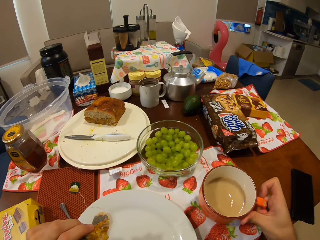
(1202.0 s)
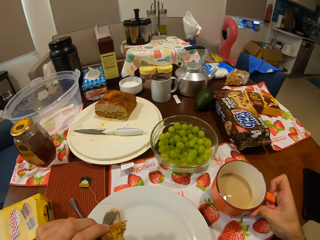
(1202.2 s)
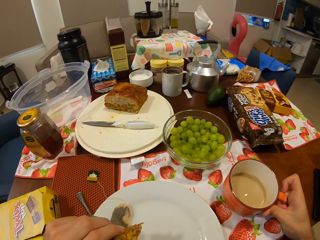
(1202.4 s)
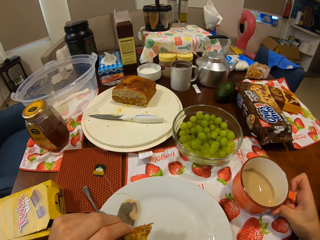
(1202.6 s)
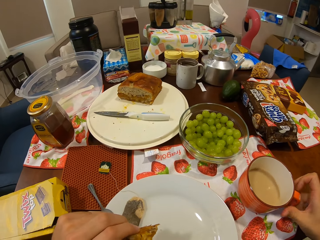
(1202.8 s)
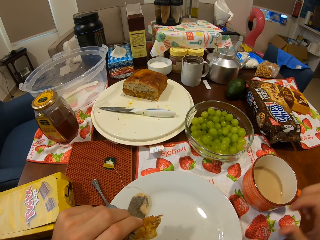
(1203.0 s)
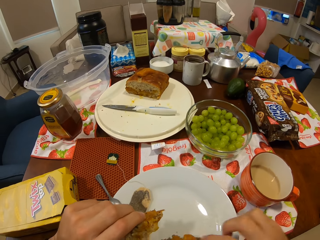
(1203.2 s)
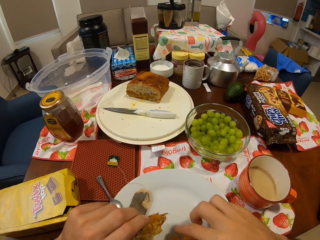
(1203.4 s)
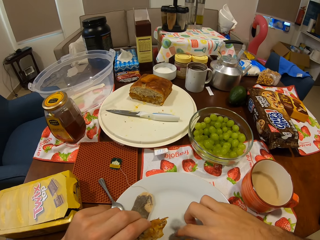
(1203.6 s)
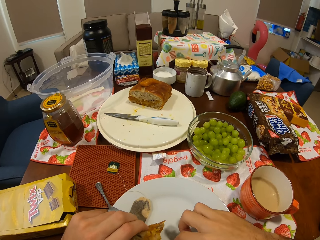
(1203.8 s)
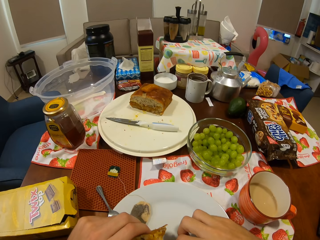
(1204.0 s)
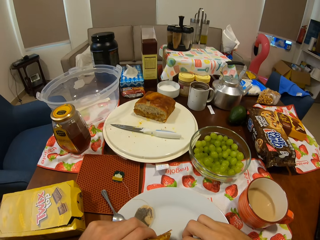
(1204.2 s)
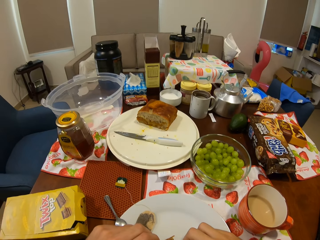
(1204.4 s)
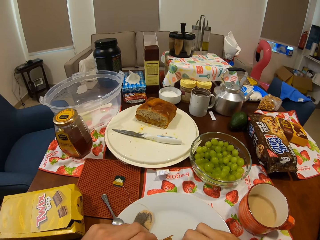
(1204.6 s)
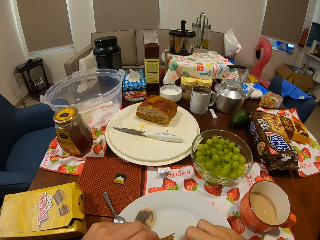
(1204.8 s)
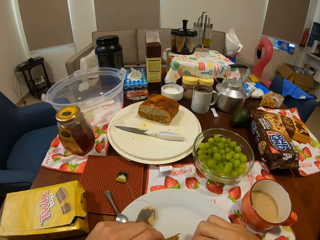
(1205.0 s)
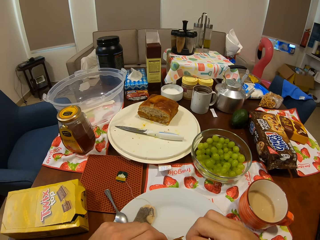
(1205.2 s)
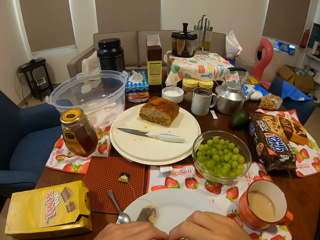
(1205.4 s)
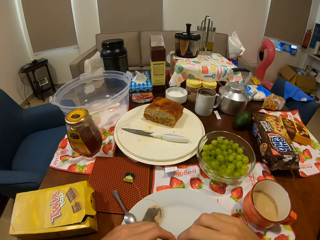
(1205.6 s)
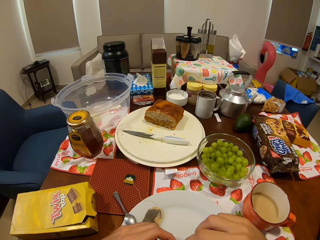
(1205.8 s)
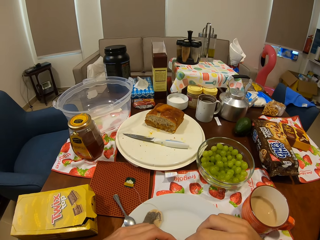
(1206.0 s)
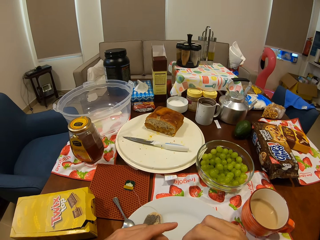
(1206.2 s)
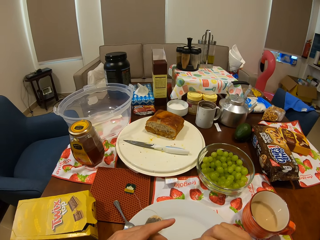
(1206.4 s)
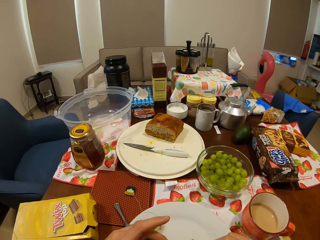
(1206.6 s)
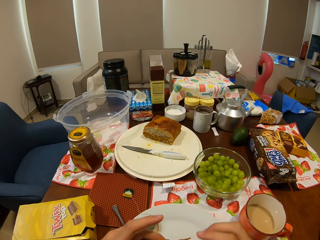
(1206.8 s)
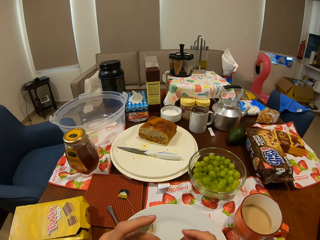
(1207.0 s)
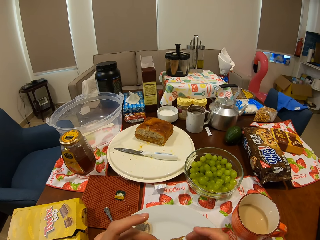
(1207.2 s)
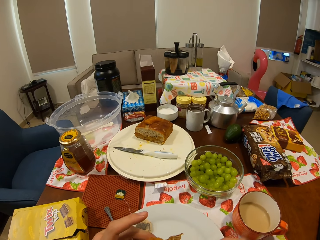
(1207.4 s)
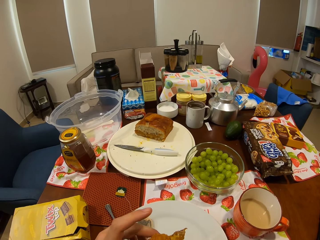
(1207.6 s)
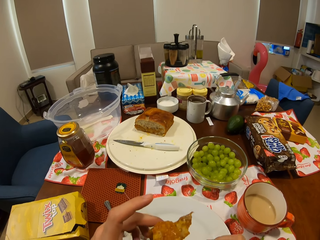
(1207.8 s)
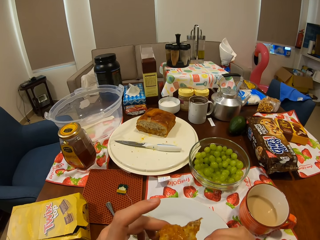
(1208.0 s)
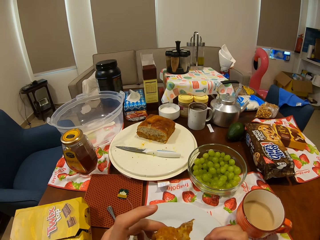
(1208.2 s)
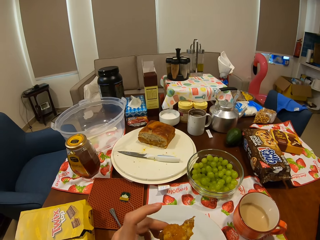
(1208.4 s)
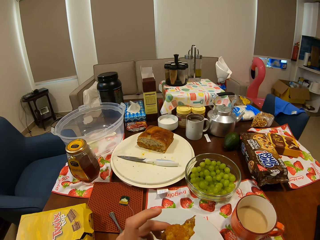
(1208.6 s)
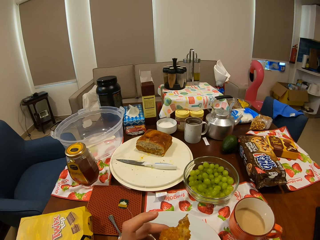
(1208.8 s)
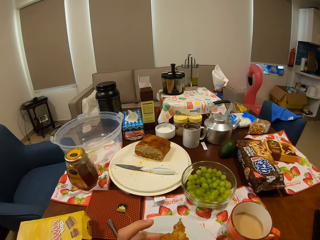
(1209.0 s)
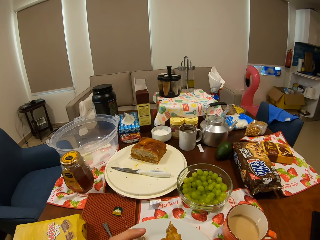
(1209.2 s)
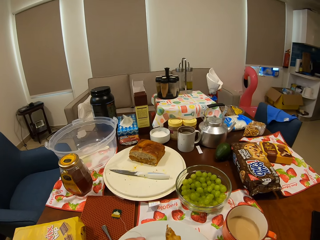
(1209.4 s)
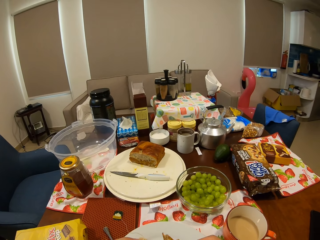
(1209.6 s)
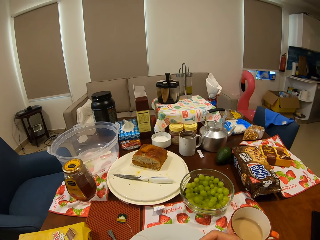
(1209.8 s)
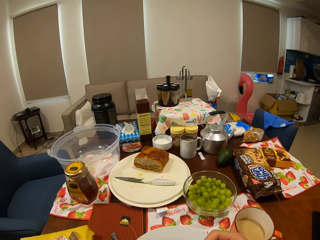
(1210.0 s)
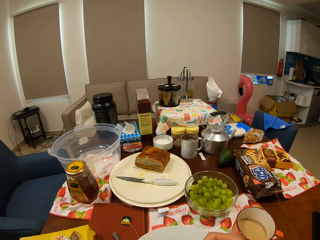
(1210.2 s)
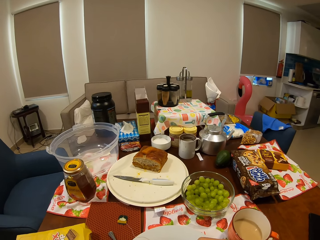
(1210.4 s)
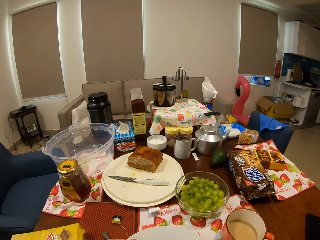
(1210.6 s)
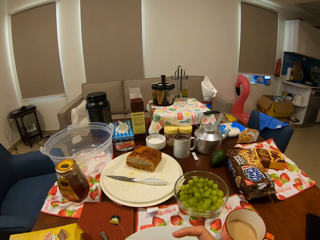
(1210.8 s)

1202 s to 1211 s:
The camera wearer places the cup of tea in his right hand on the dining table. He picks something from the plate.

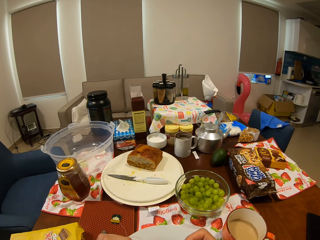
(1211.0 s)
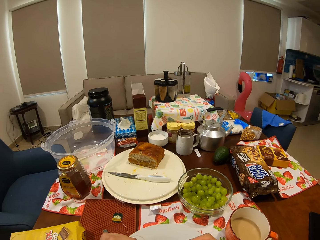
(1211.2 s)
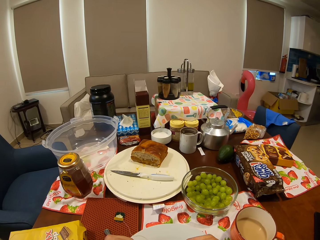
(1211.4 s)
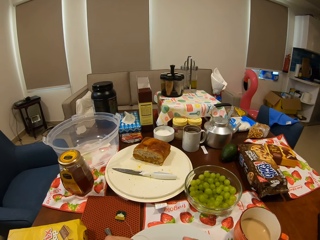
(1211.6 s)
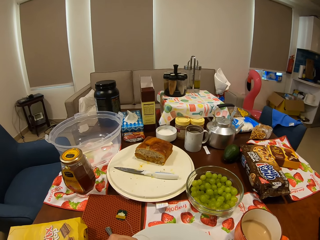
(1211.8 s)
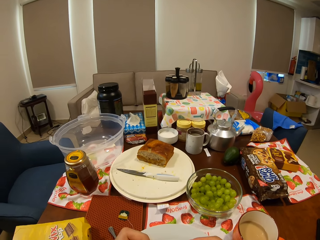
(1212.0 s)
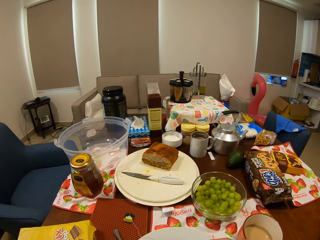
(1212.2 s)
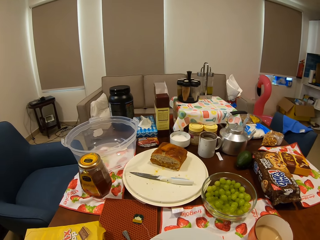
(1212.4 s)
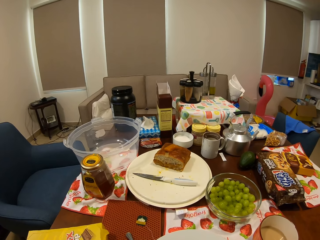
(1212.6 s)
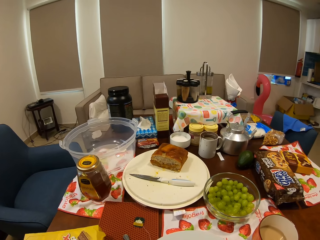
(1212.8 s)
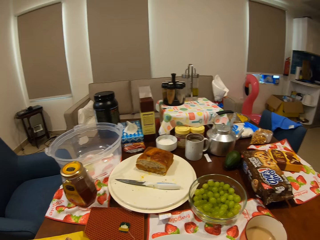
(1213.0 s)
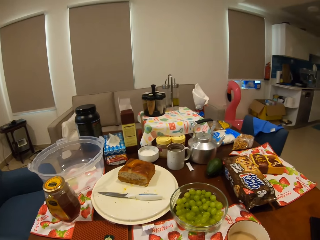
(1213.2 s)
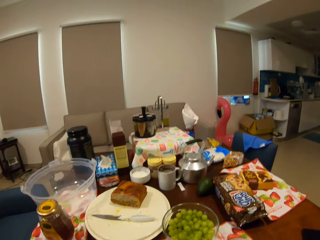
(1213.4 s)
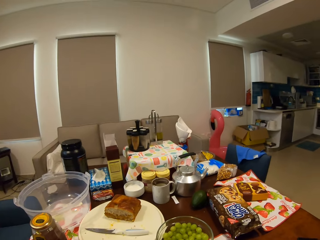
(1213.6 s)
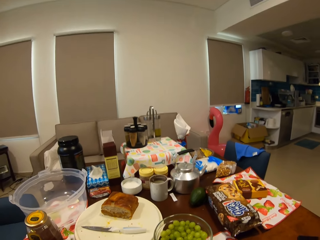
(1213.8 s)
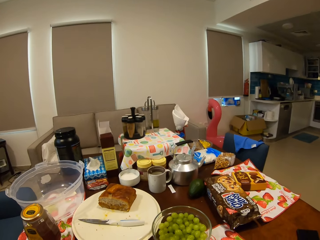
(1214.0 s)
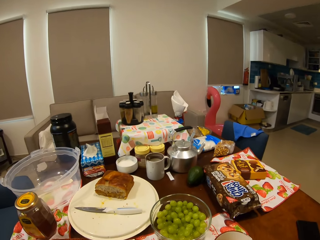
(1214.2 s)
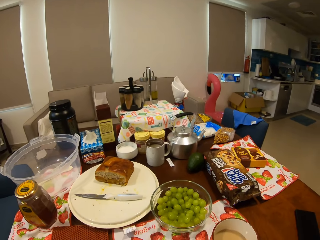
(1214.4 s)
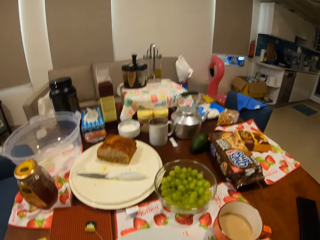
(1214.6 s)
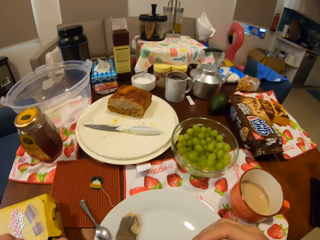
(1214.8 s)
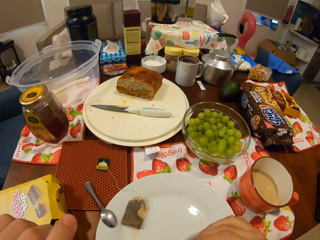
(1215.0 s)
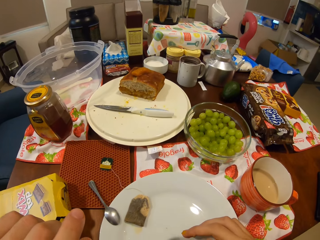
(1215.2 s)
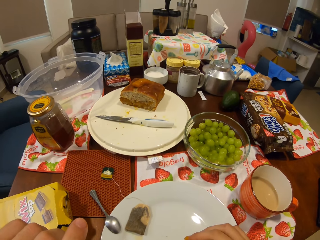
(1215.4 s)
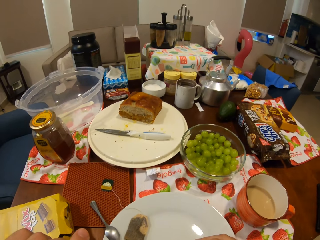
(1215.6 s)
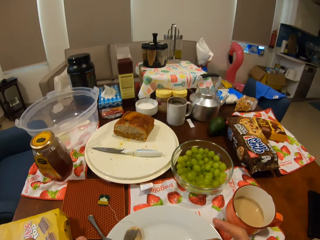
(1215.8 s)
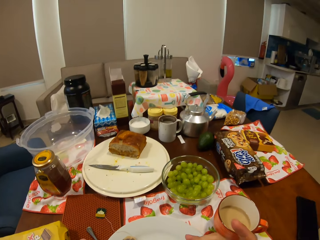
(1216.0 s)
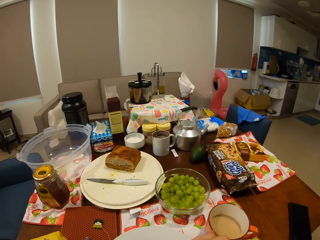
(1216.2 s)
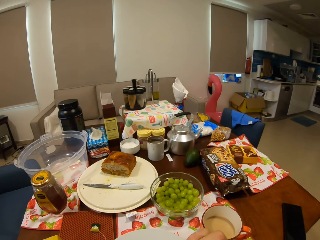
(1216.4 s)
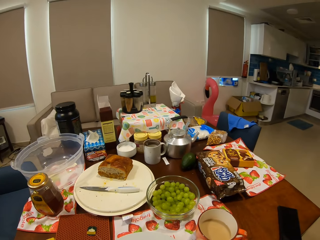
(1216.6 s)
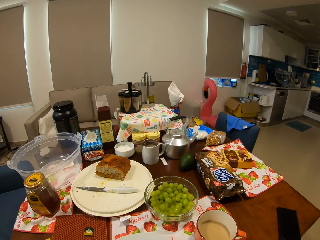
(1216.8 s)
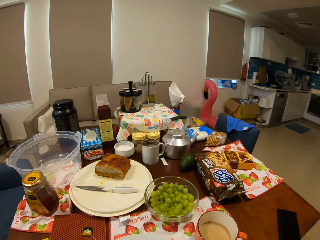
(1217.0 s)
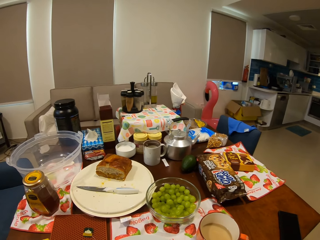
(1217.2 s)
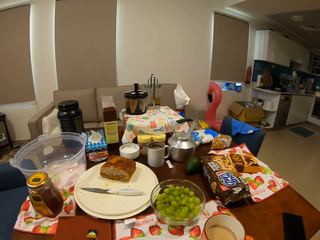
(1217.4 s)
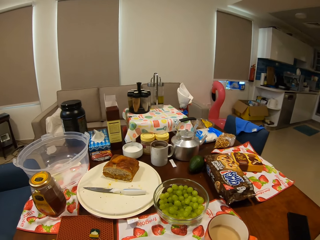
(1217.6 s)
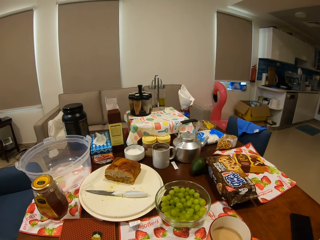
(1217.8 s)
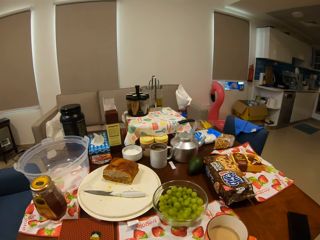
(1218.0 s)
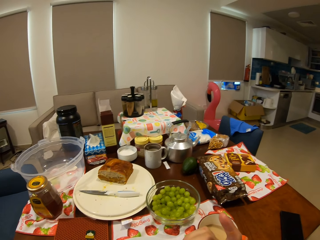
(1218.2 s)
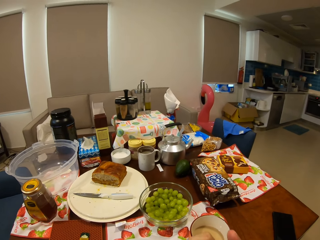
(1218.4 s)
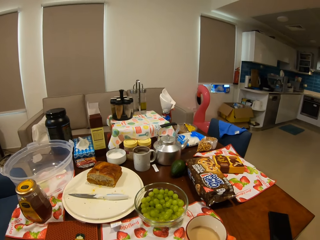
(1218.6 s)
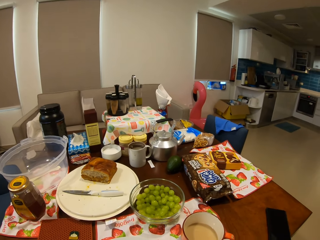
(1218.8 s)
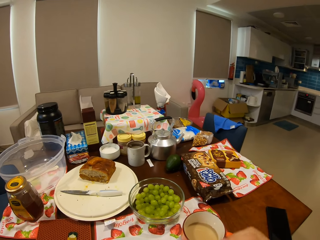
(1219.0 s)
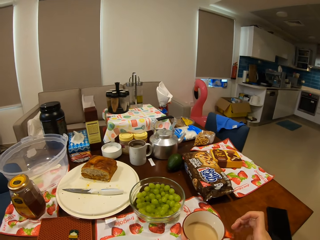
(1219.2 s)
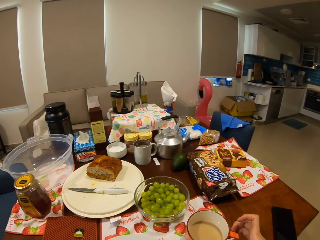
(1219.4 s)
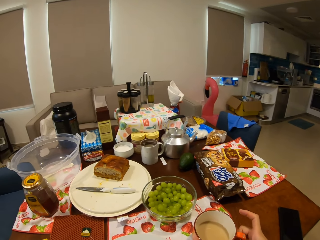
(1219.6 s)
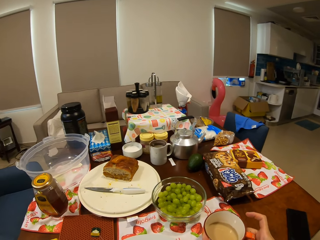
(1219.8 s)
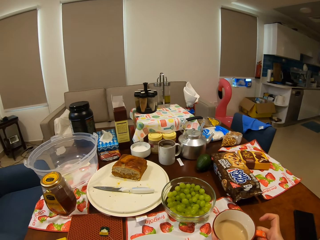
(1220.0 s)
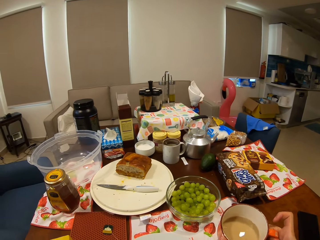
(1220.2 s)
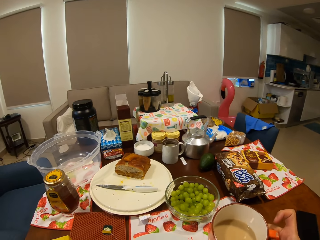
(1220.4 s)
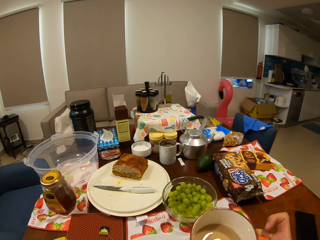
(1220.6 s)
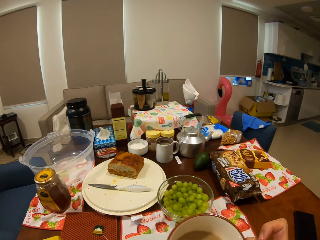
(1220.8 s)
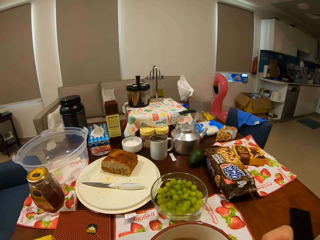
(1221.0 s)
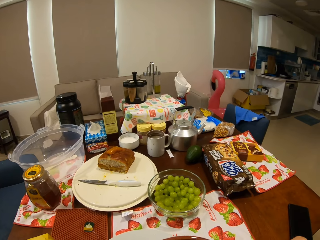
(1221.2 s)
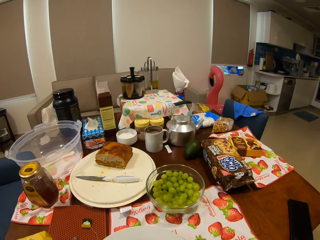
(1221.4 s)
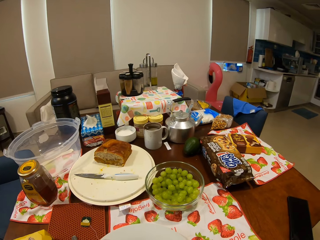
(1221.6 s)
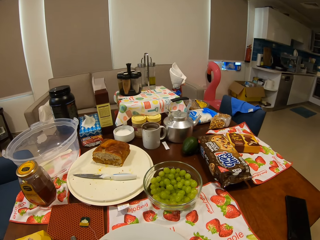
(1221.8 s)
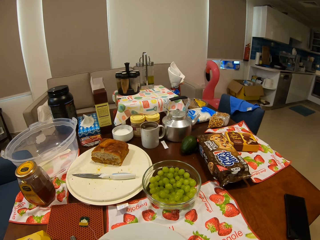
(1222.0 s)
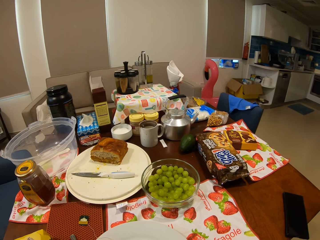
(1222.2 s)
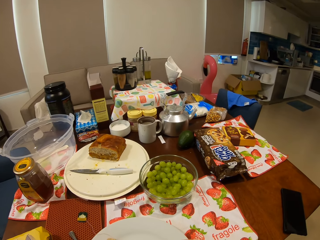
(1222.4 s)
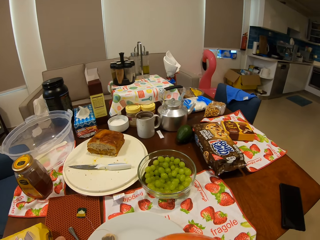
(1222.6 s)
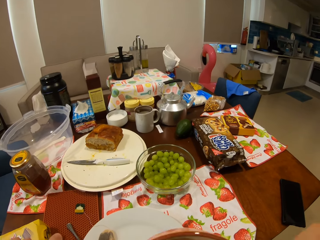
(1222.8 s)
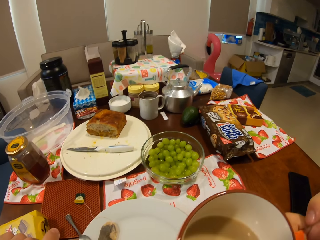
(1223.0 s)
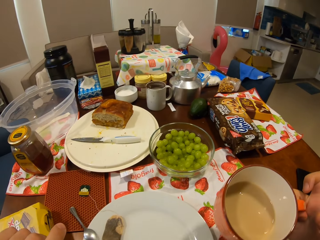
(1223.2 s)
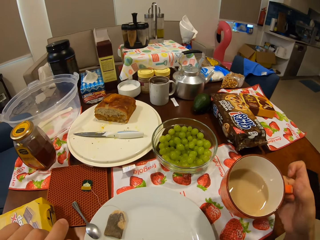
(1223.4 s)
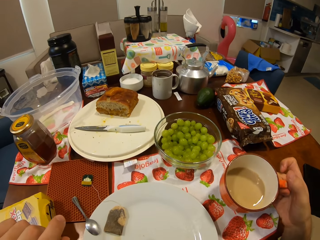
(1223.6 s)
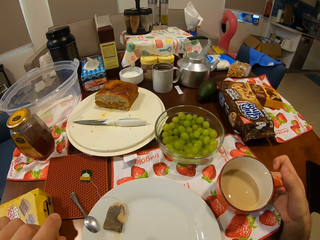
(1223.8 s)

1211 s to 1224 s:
The camera wearer eats food on the dining table. He stares around the house. He picks up the cup of tea from the dining table with his right hand. He drinks tea on the dining table. He puts the cup of tea on the table.
